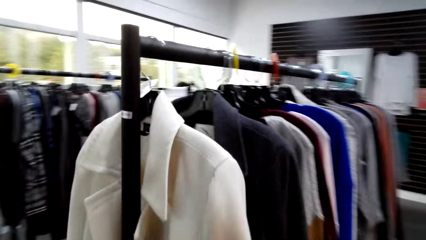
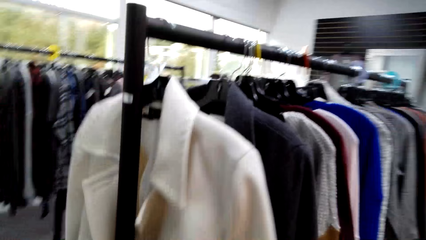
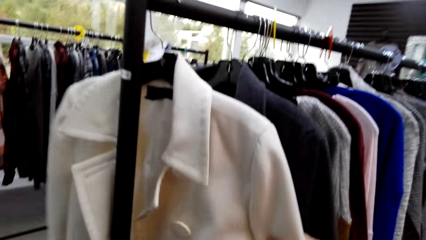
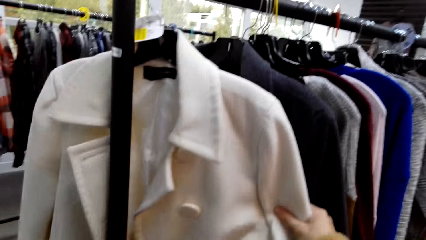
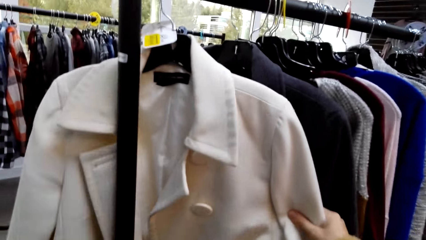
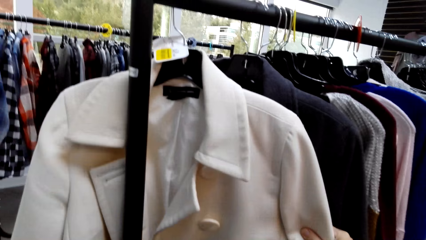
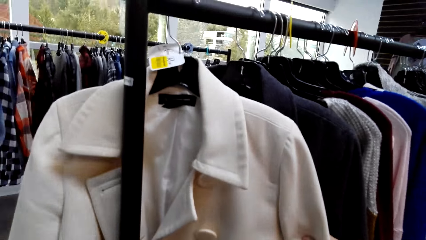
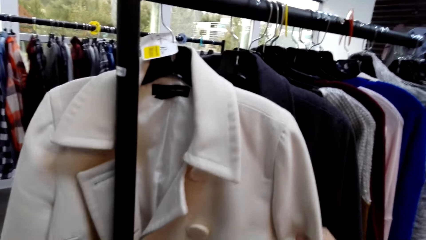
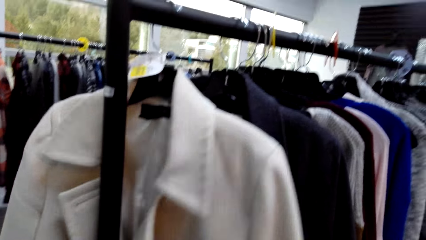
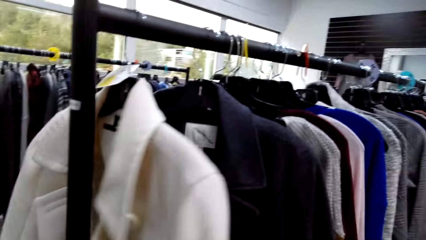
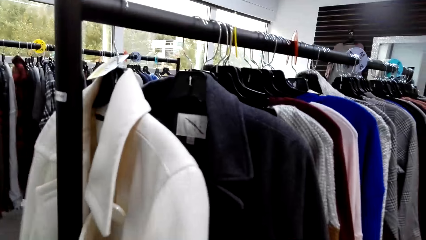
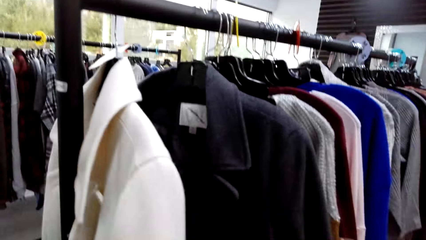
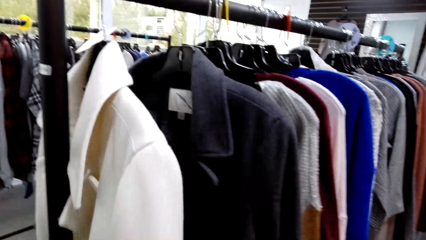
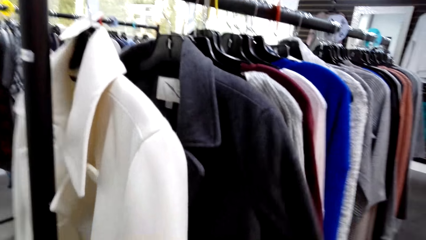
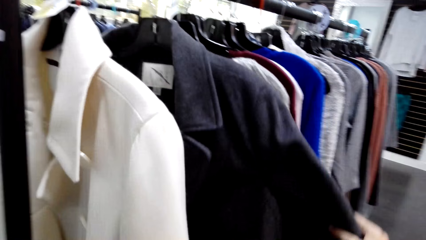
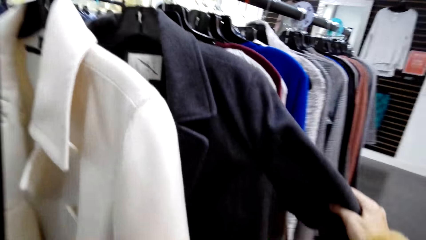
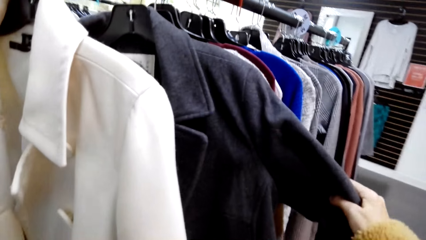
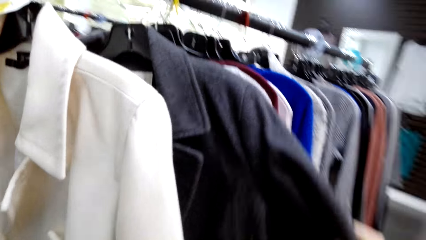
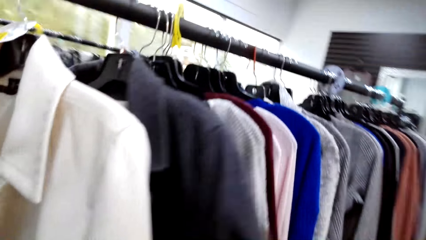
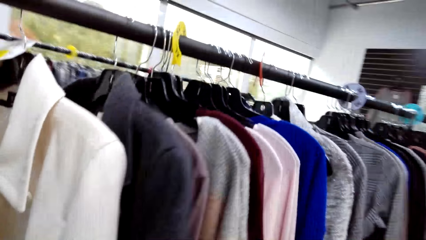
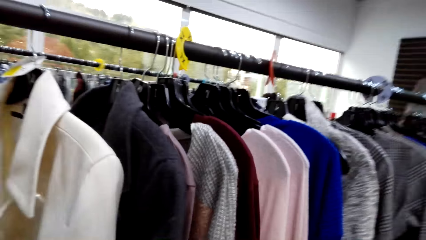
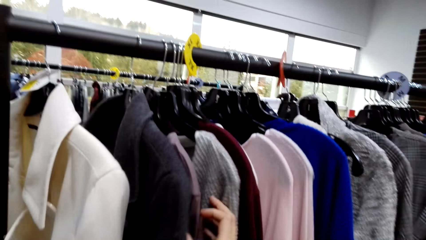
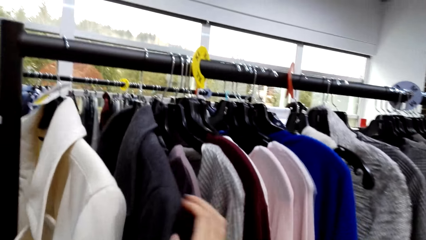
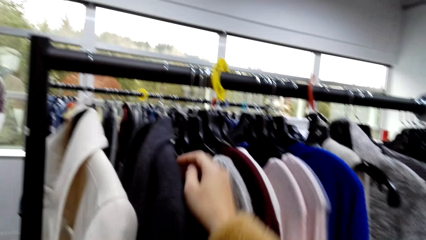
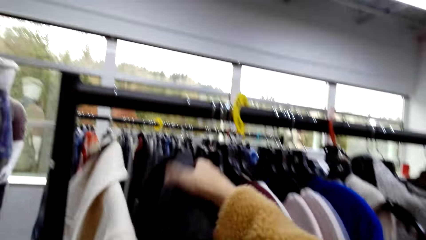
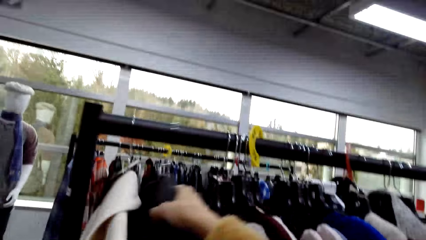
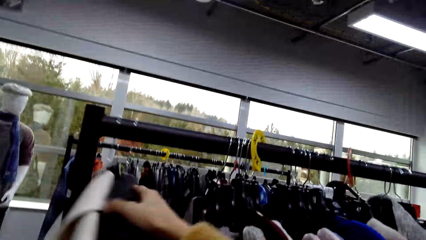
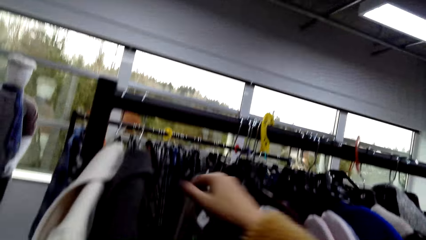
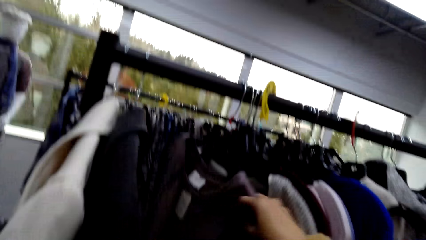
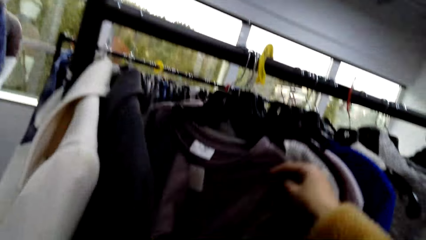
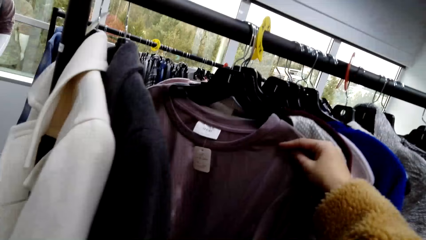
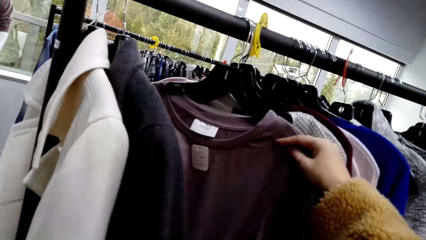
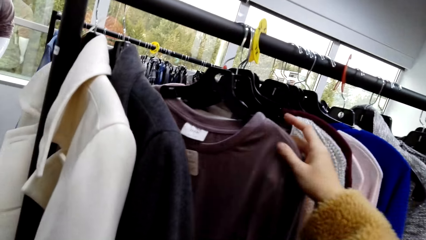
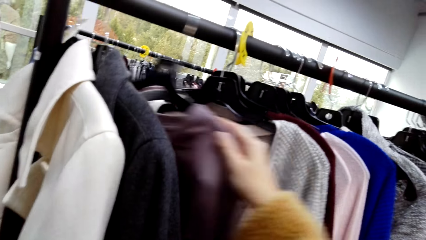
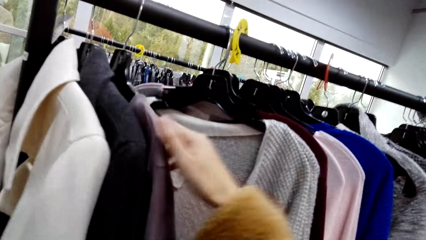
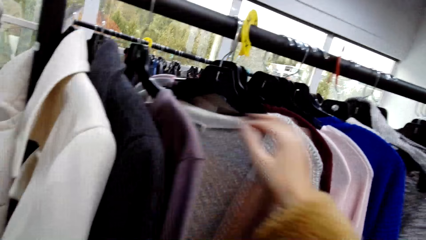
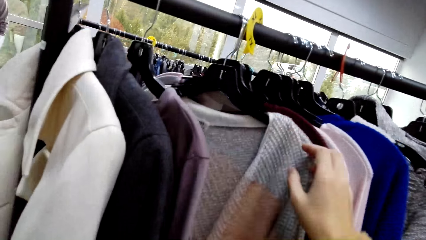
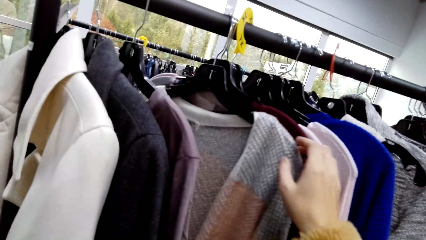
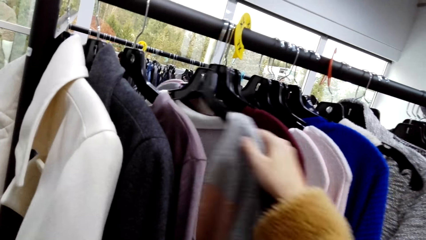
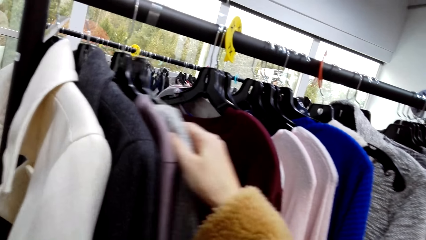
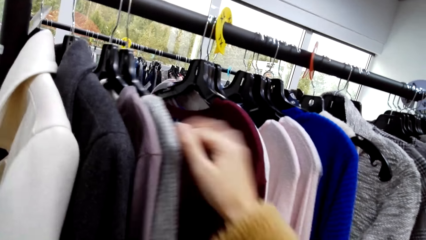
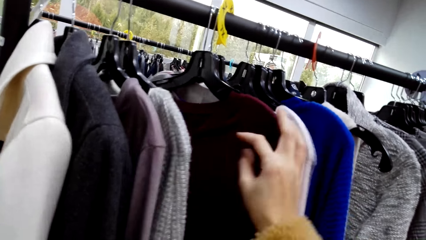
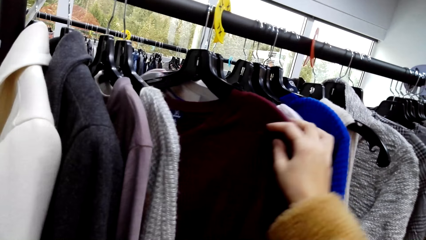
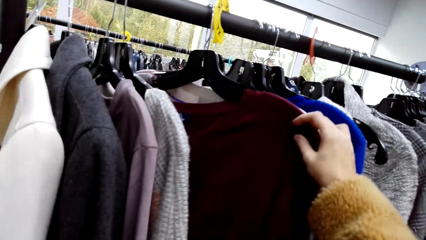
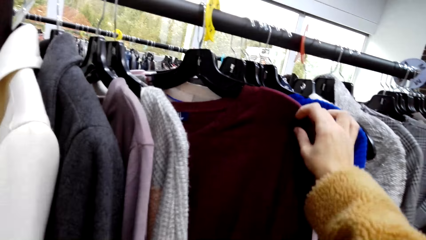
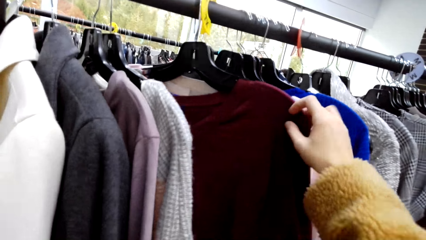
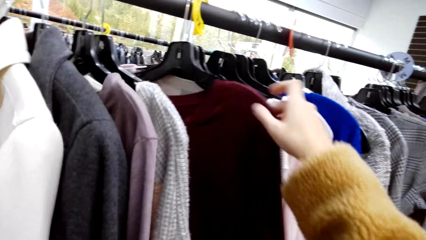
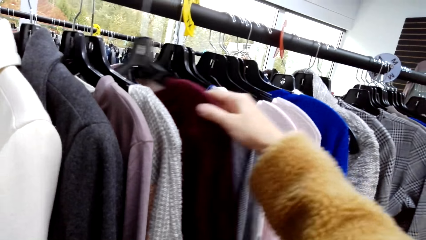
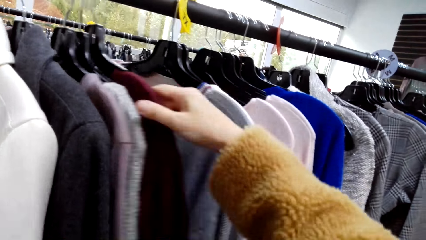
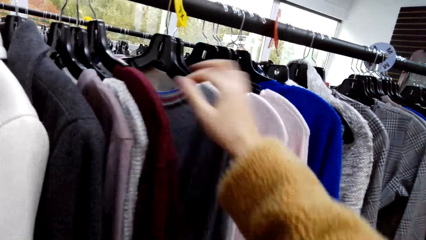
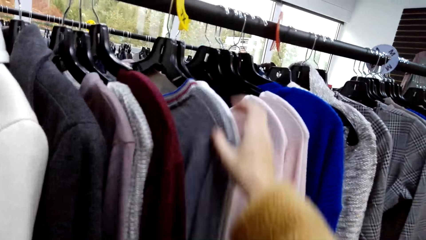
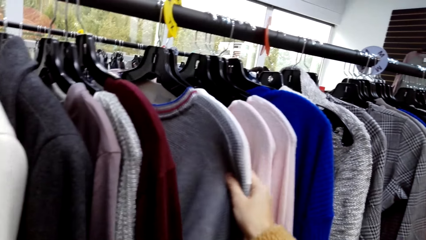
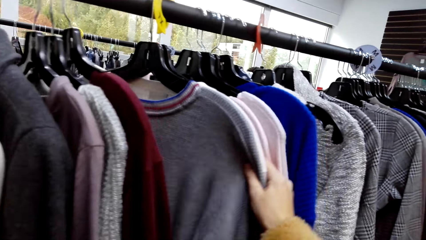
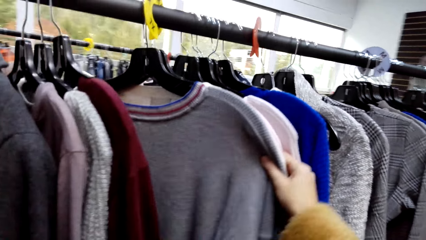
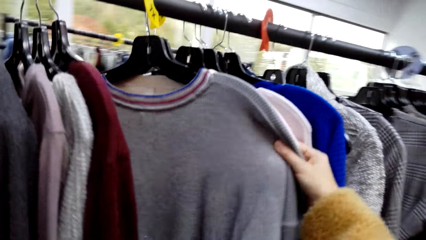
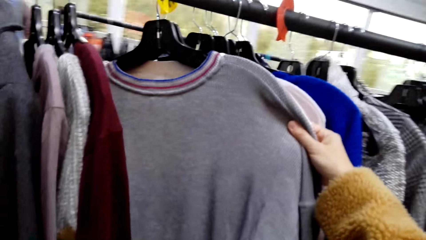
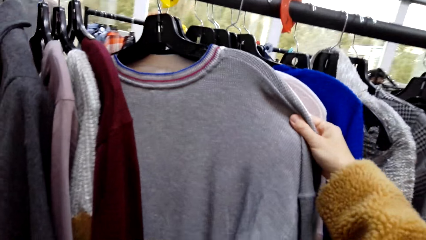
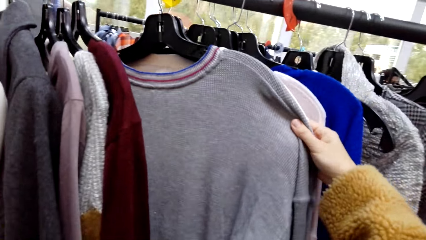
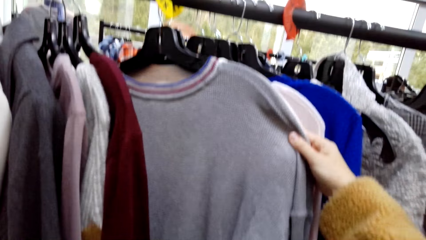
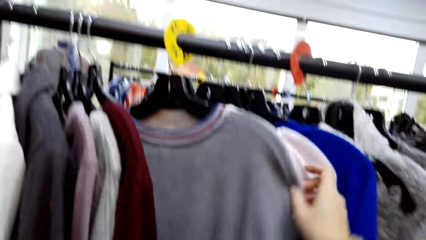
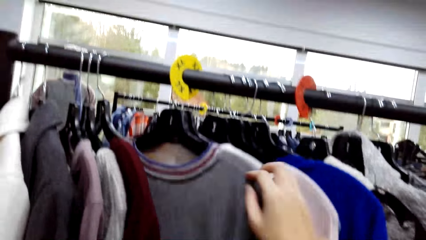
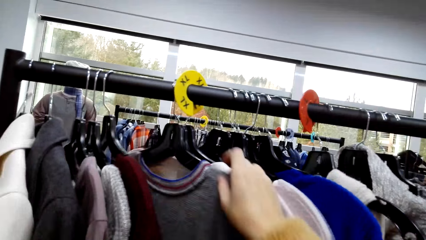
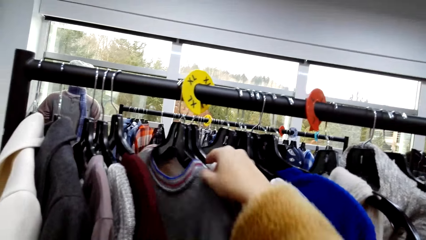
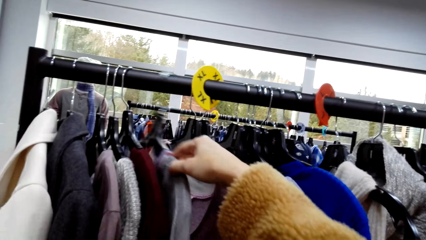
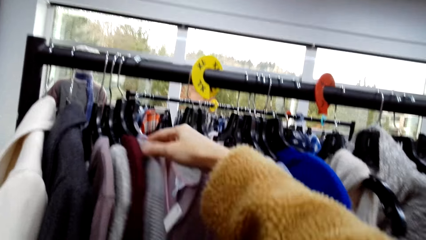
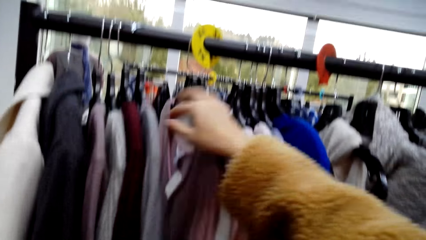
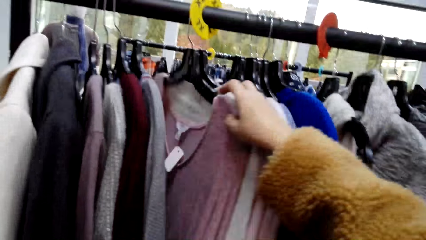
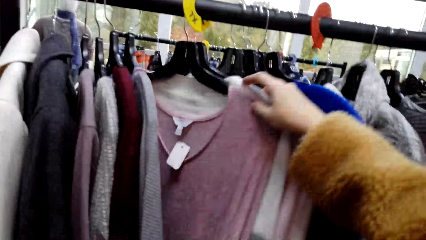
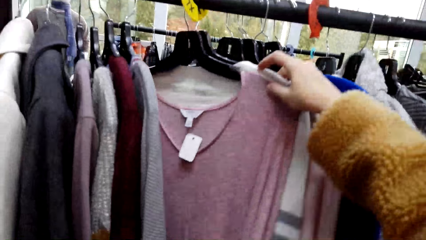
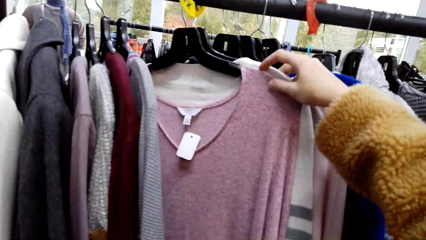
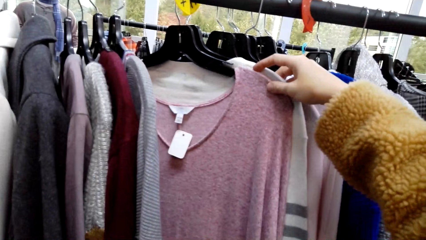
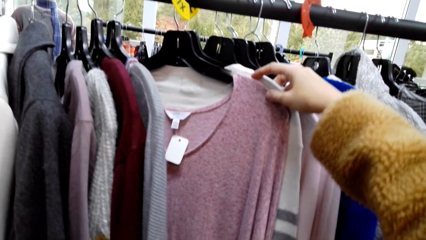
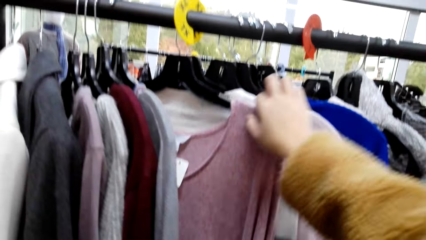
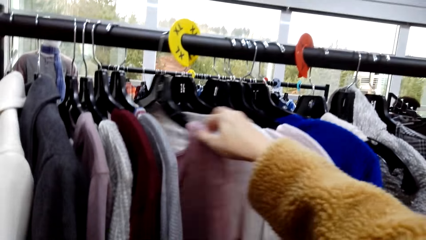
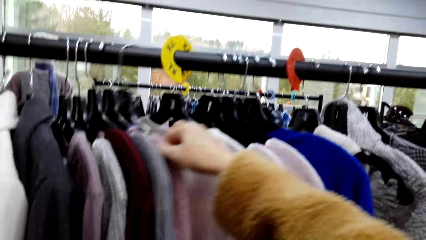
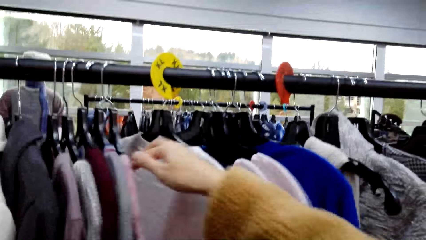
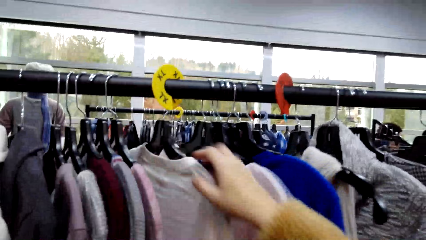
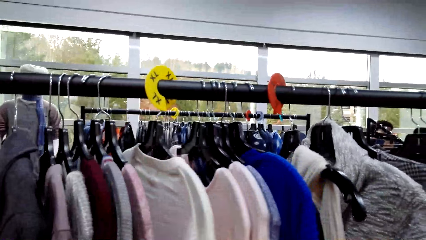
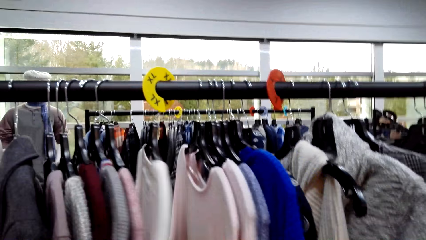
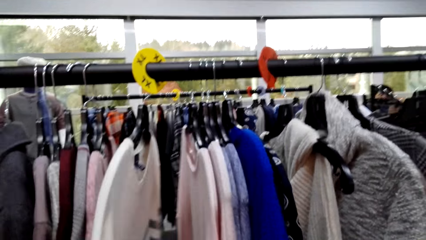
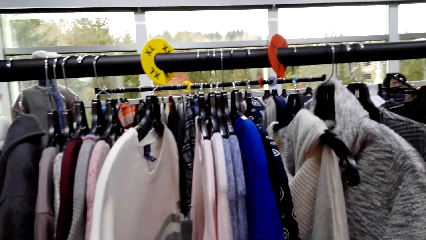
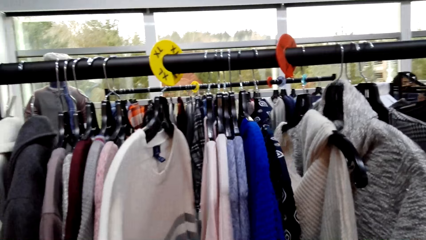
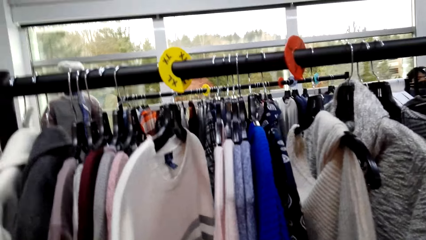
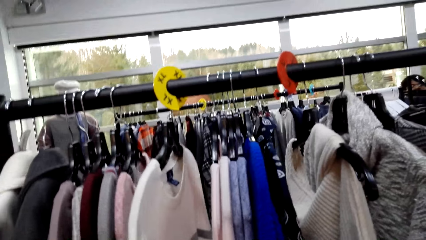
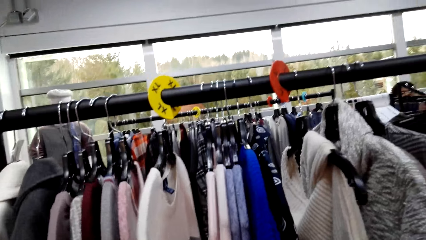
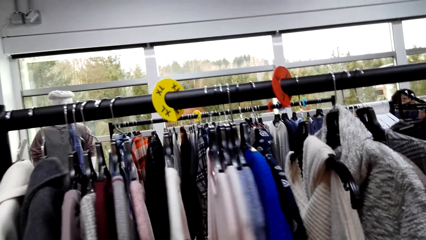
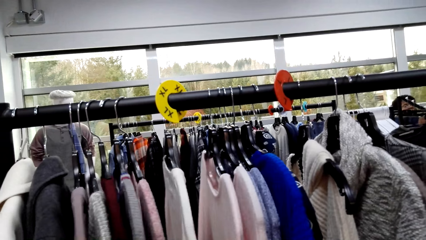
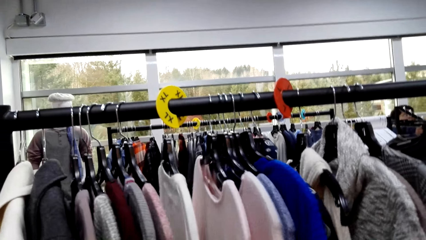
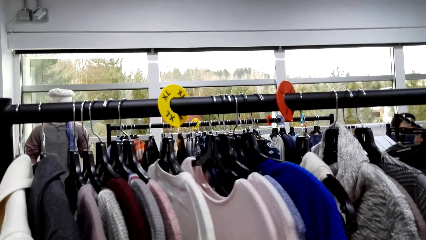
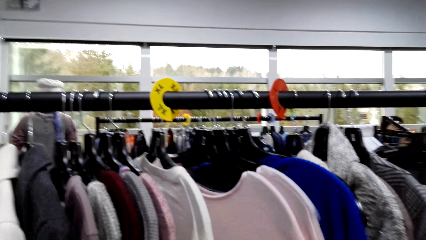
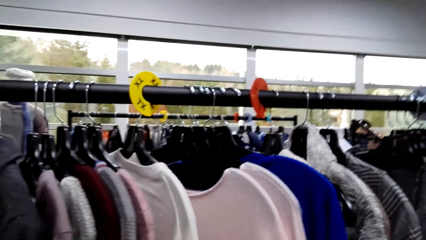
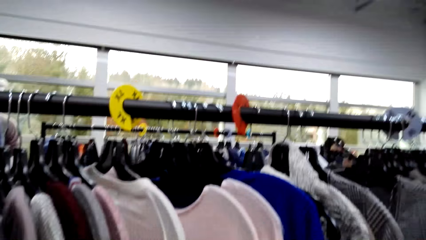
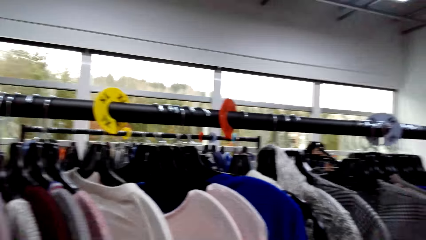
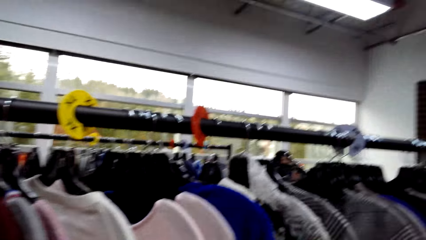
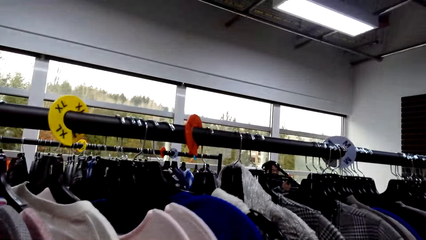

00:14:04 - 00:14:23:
The camera wearer inspects the clothes on the rack. They touch the cloth. They talk to a man.
